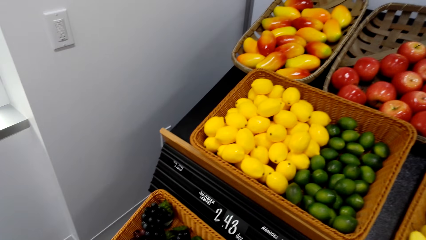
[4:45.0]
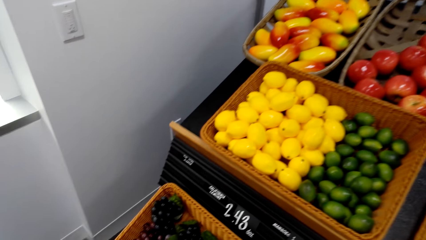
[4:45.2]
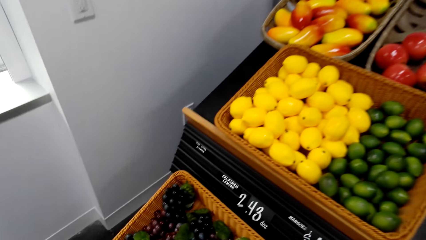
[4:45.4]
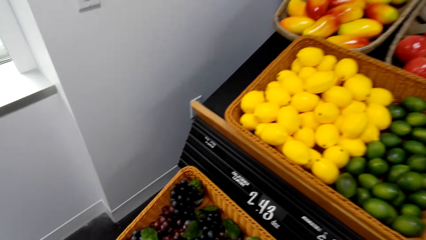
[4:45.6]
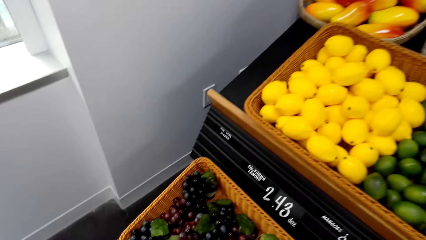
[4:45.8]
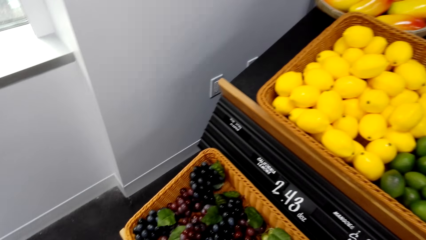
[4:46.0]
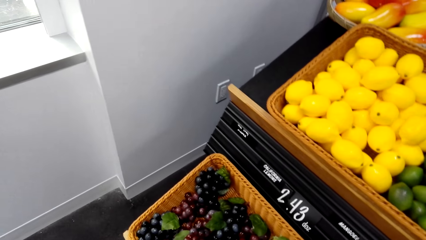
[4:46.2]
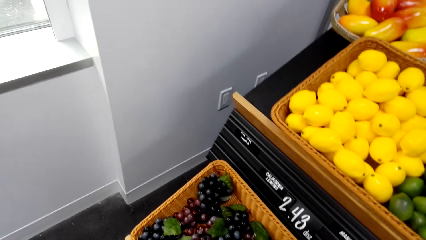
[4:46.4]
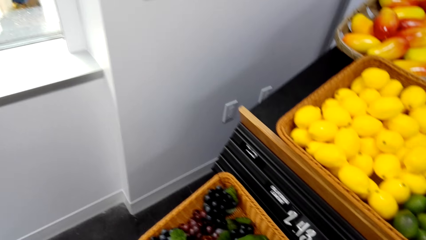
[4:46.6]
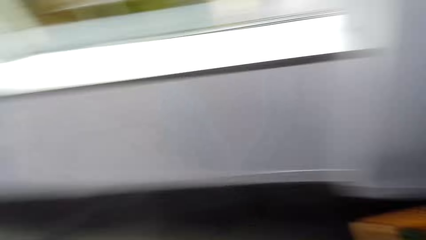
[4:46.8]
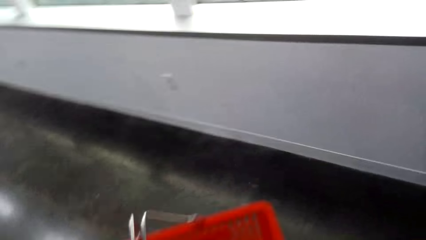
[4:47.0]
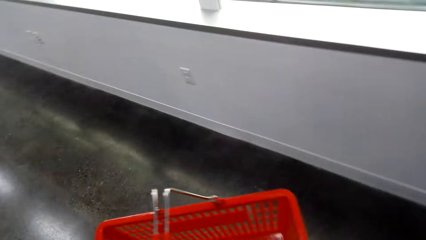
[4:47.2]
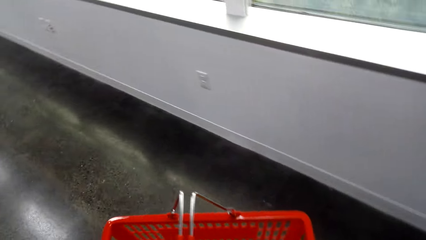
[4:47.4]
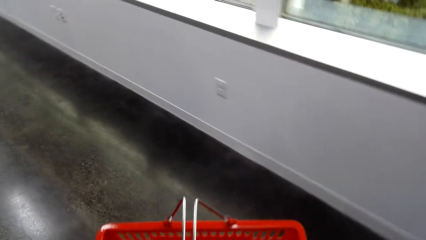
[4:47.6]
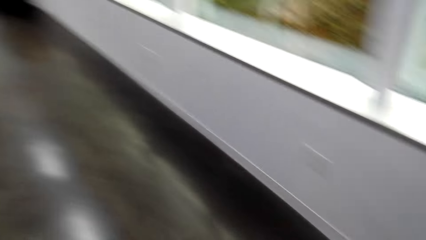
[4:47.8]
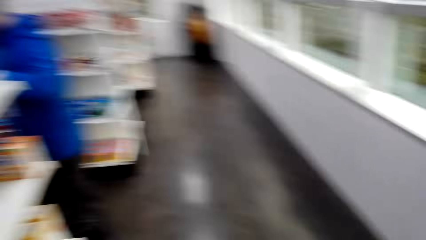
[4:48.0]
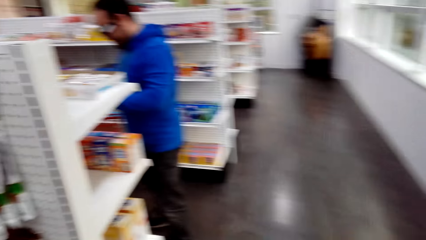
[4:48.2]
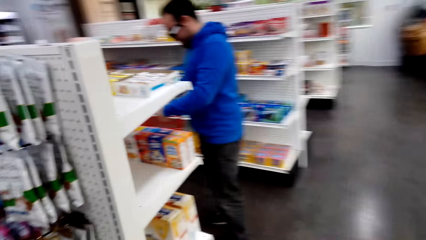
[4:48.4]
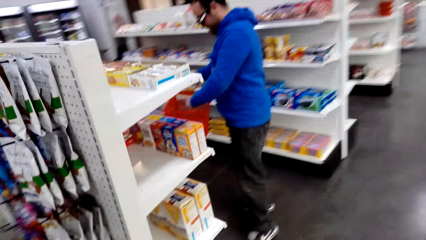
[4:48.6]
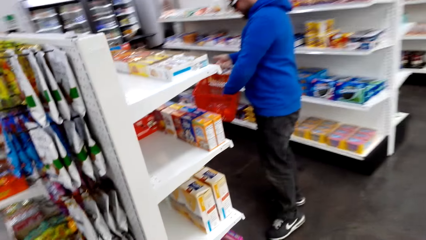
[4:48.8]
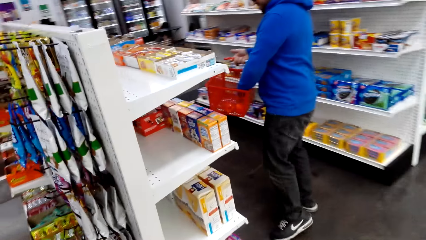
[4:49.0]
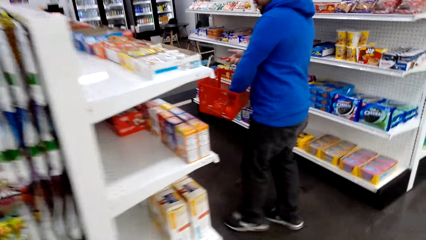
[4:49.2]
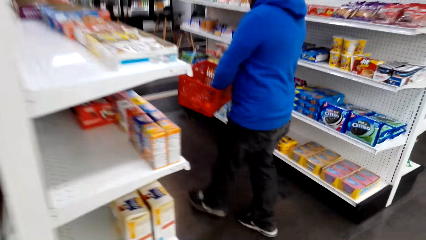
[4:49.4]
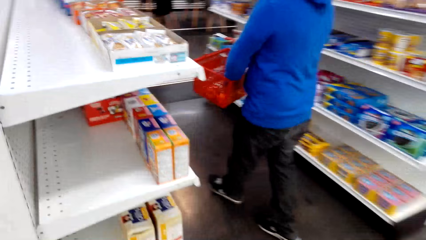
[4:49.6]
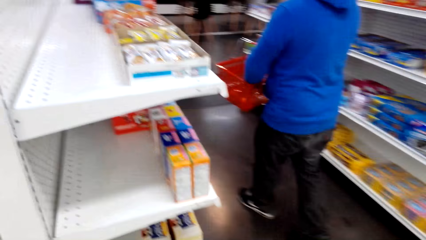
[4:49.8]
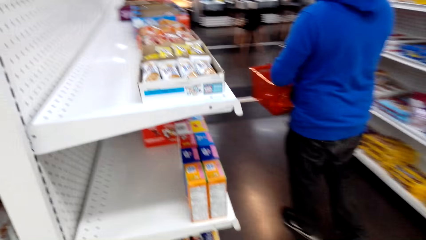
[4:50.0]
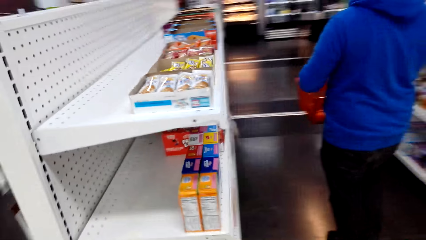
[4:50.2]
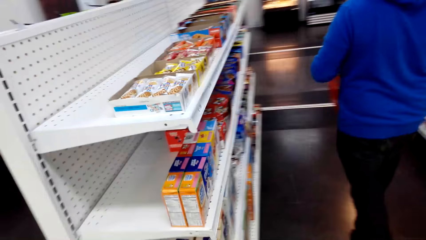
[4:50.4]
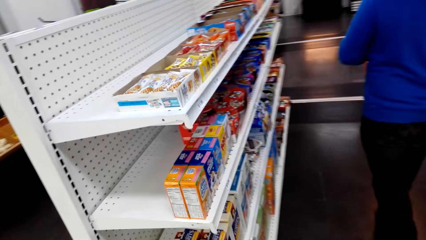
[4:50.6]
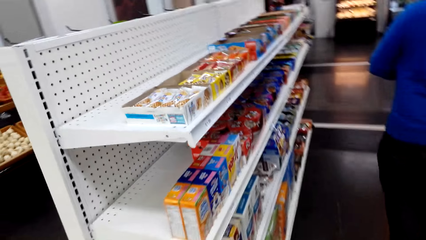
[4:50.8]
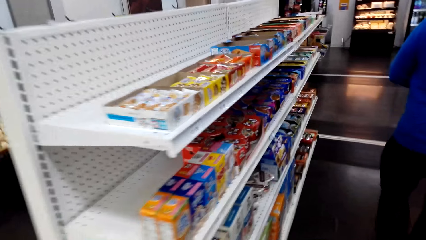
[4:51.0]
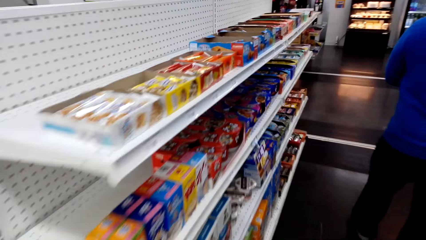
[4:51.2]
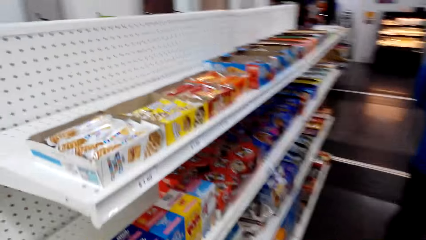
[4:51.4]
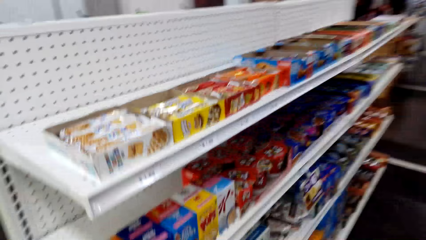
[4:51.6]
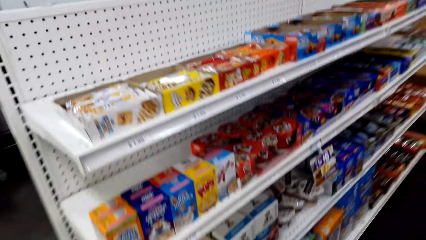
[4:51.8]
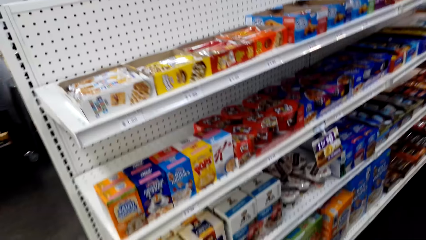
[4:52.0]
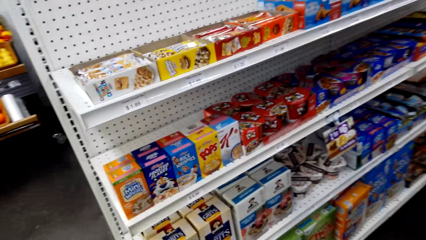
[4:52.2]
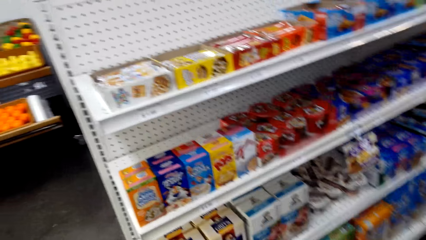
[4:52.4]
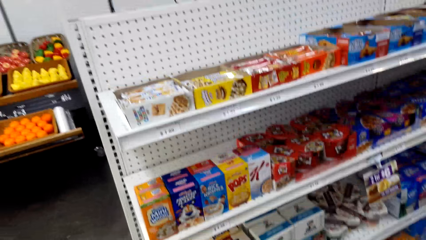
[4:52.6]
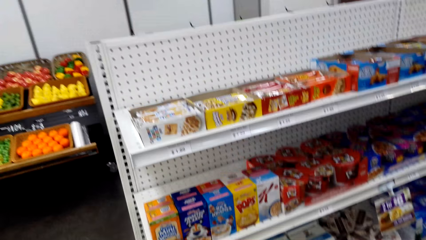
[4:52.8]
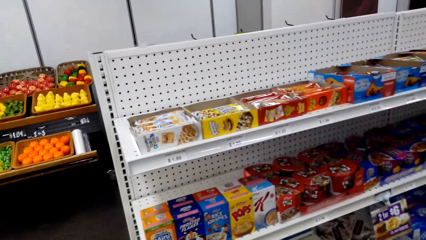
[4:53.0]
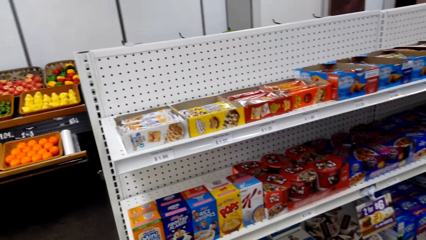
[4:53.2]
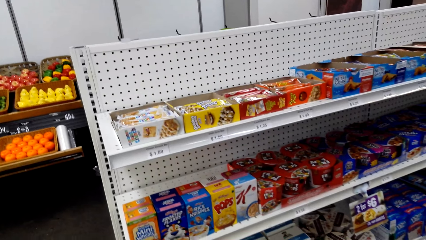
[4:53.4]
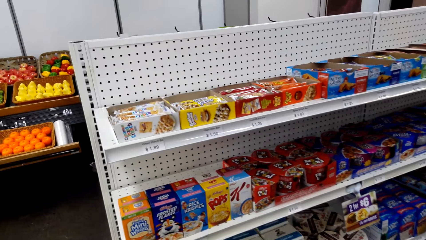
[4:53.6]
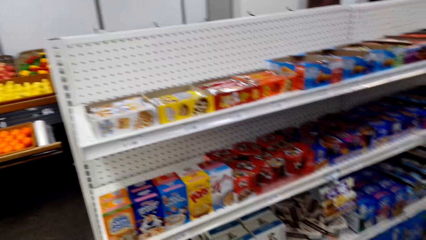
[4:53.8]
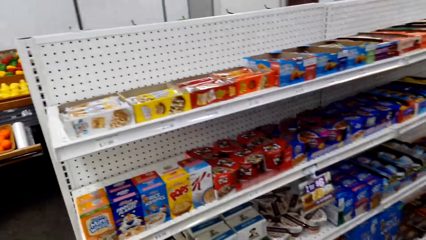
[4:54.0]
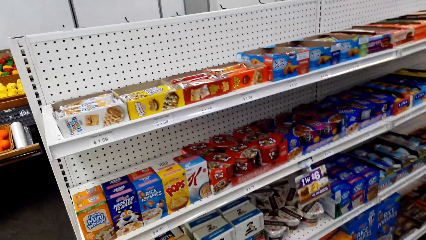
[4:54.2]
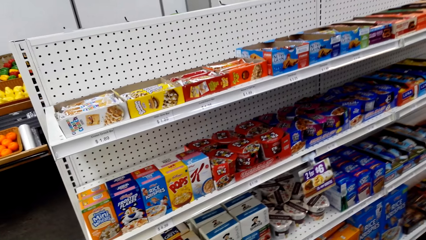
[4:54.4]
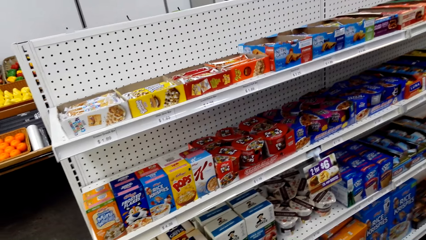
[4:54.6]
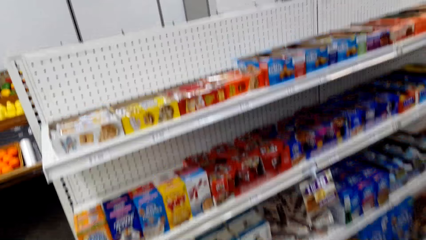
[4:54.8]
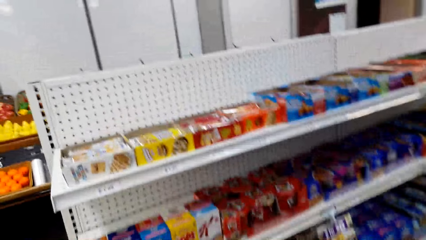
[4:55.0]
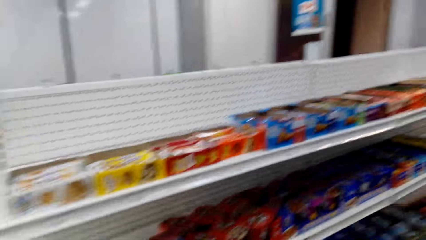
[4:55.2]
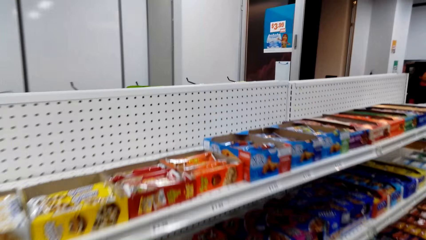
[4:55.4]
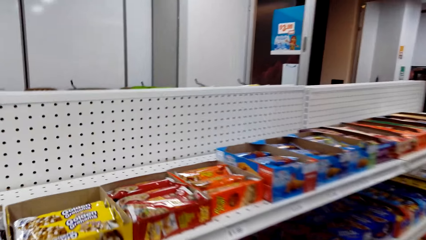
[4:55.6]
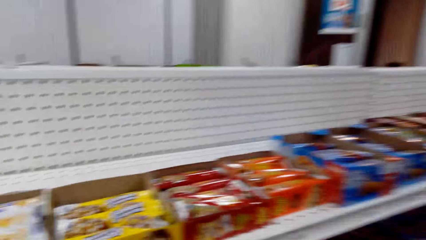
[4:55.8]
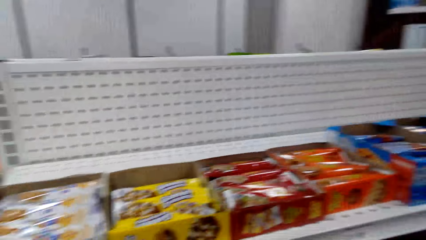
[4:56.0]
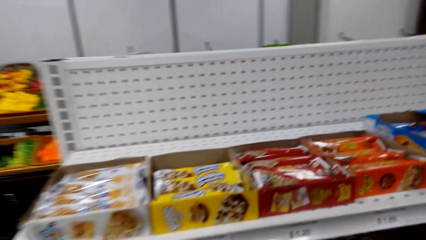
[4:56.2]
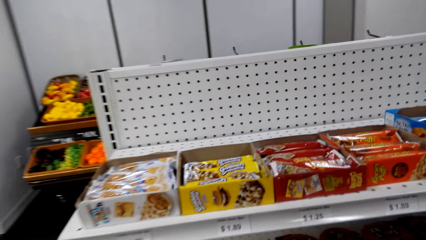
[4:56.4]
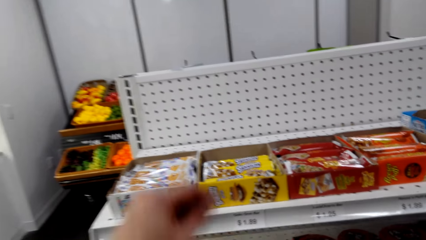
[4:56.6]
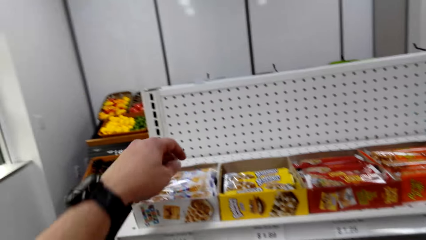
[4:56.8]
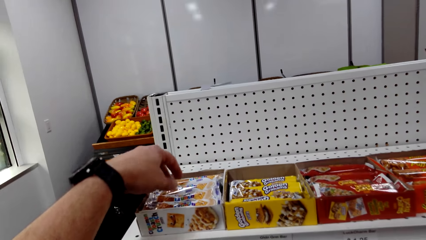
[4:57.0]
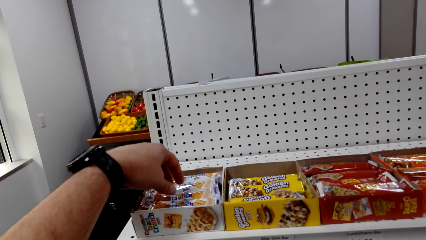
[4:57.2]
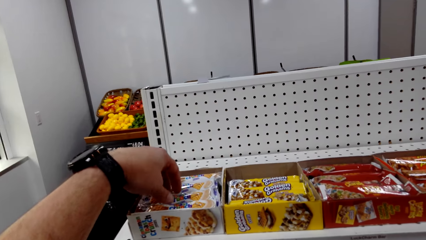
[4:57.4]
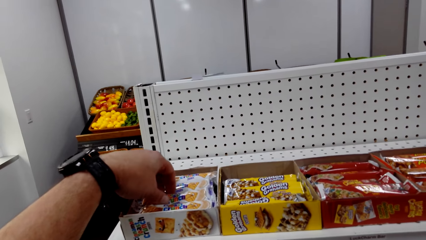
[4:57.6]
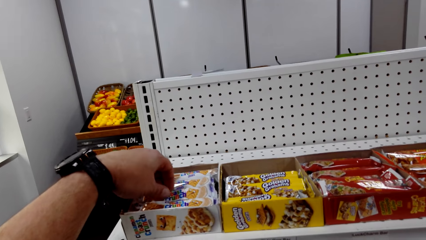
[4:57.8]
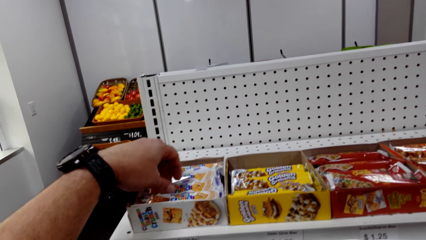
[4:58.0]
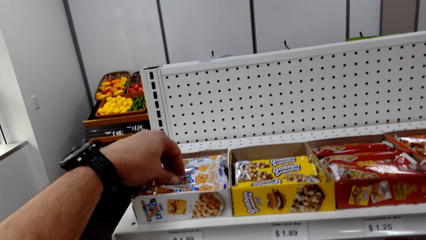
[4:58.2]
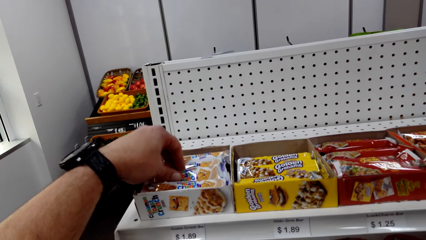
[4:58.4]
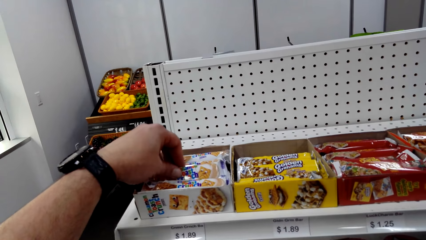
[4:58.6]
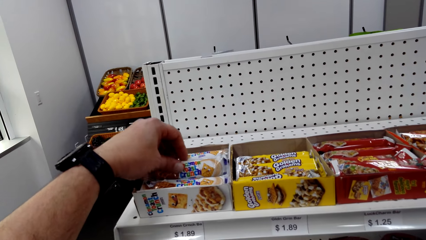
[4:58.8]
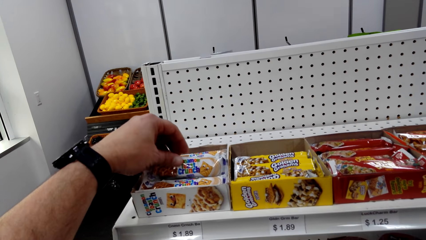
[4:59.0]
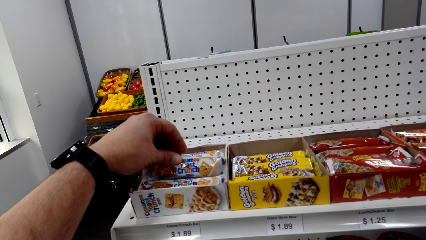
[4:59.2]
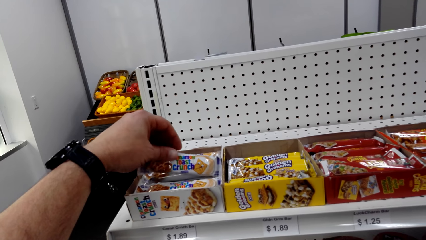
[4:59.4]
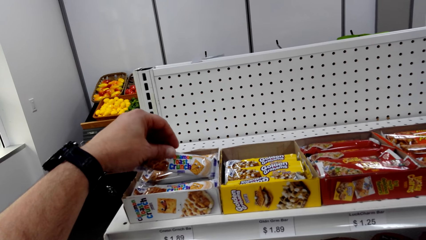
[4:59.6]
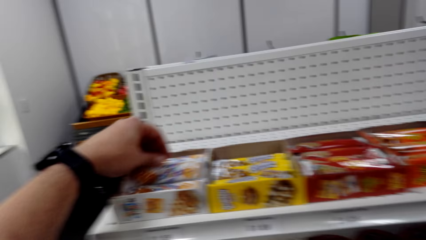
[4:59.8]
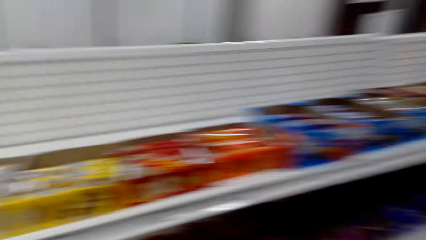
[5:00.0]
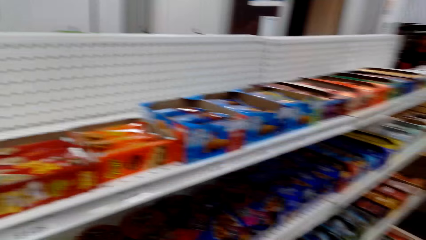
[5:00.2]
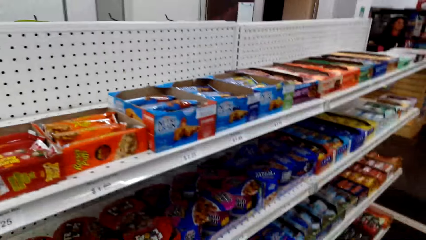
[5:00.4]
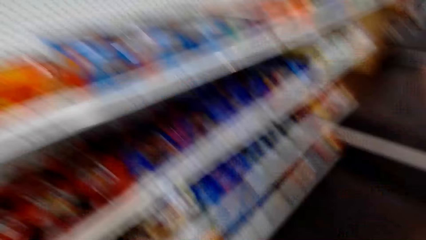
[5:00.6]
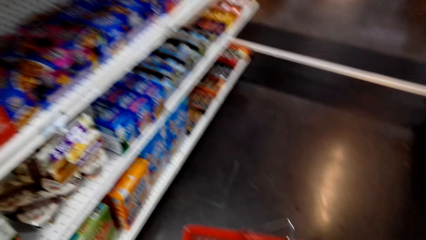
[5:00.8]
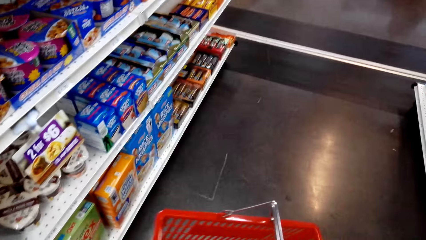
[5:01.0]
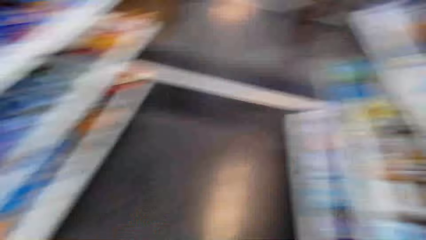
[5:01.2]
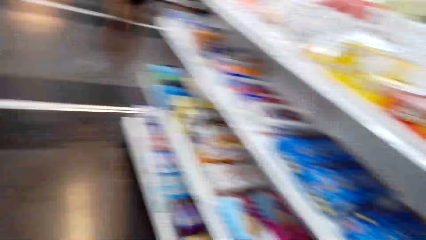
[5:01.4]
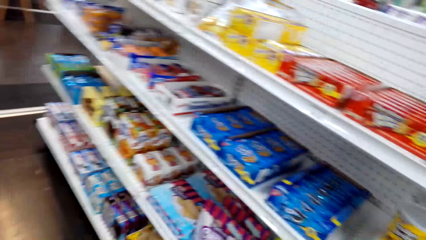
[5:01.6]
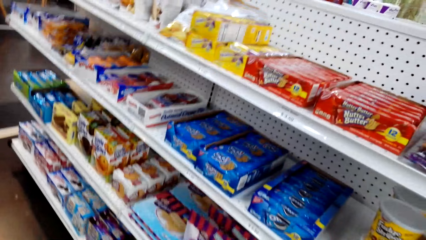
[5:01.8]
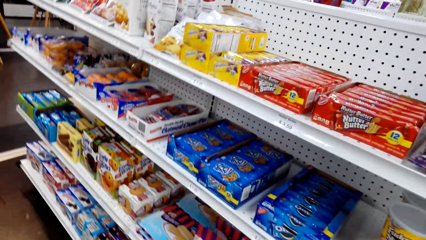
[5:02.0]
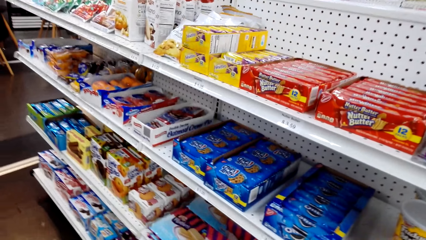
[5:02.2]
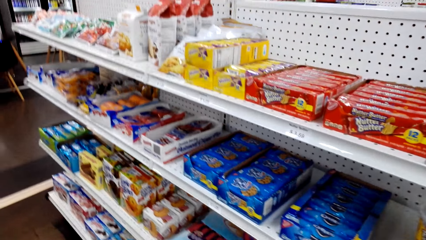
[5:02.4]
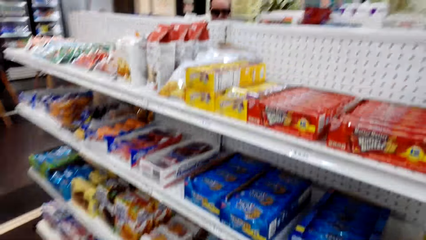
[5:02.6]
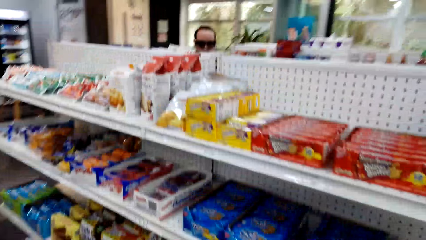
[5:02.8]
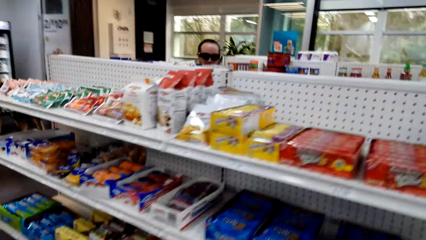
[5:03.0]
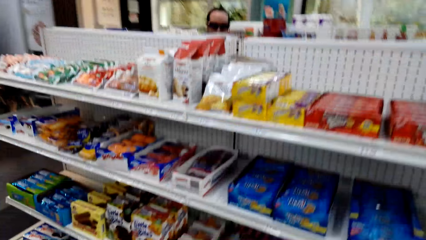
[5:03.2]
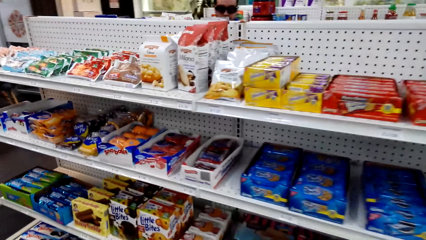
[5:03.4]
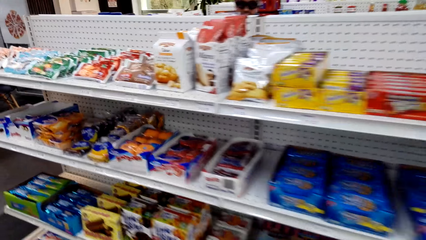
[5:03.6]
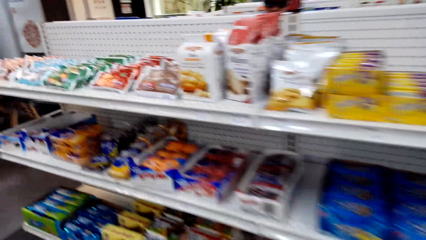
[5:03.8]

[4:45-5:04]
The camera wearer looks around. They carry the basket. They turn around. They walk in the supermarket. They look around. They pick a snack. They hold toast crunch. They look around. They walk around the room.
